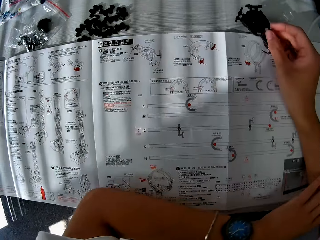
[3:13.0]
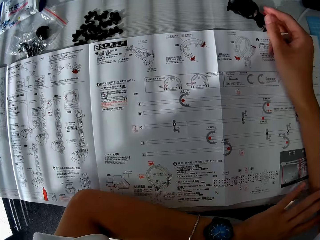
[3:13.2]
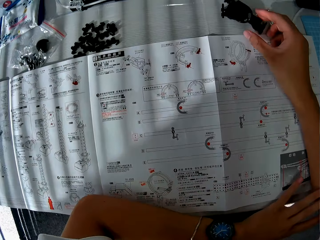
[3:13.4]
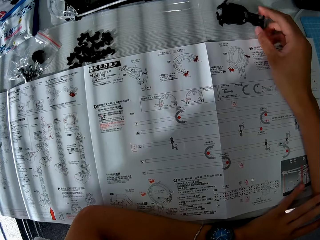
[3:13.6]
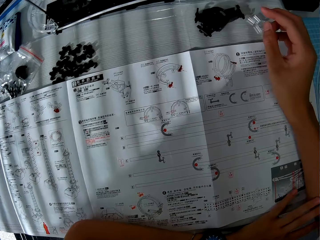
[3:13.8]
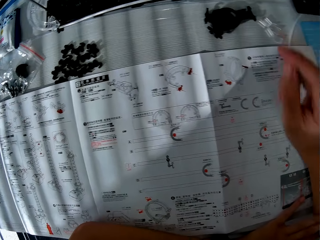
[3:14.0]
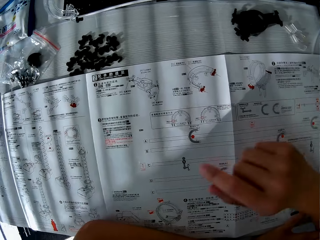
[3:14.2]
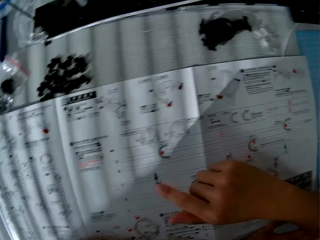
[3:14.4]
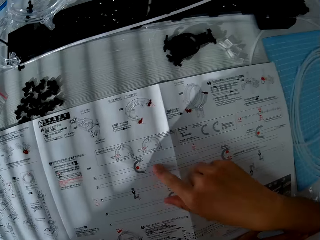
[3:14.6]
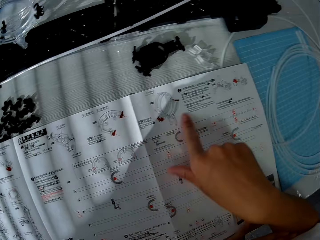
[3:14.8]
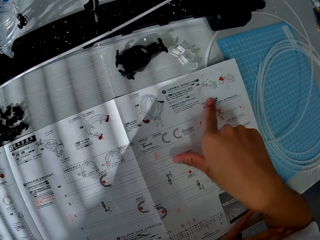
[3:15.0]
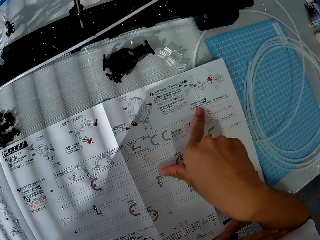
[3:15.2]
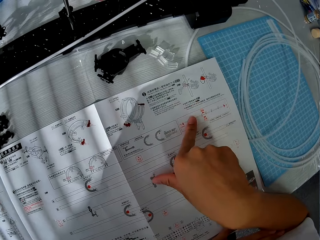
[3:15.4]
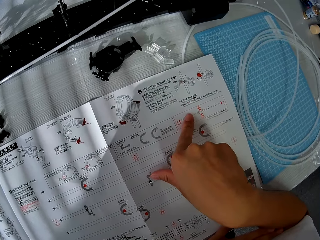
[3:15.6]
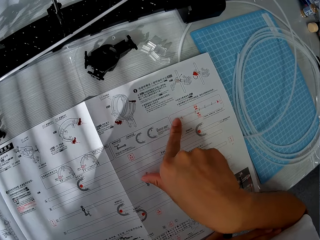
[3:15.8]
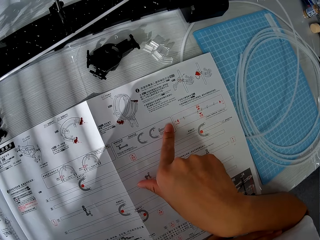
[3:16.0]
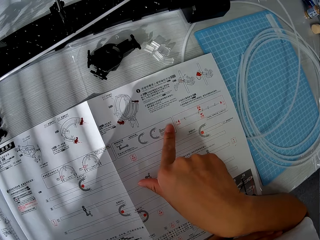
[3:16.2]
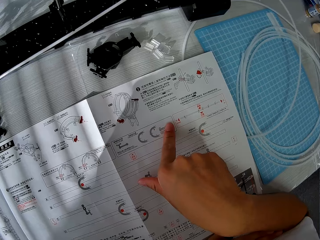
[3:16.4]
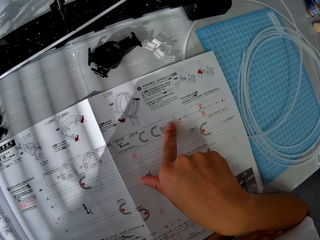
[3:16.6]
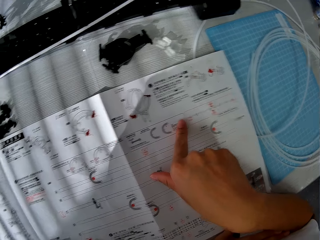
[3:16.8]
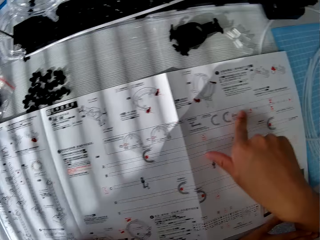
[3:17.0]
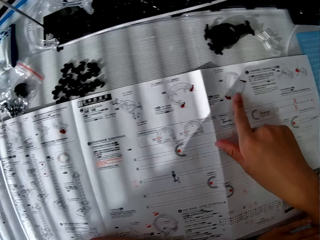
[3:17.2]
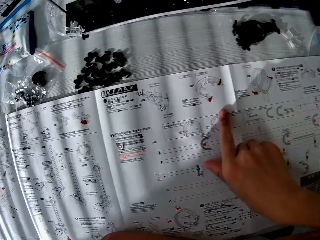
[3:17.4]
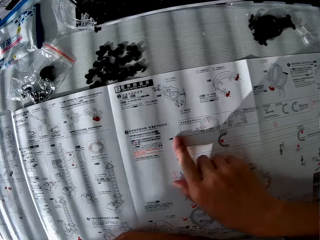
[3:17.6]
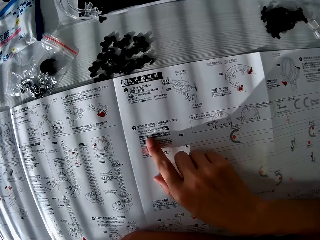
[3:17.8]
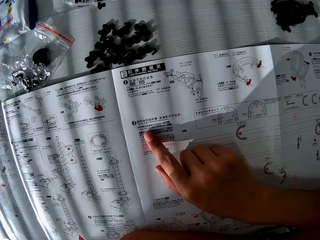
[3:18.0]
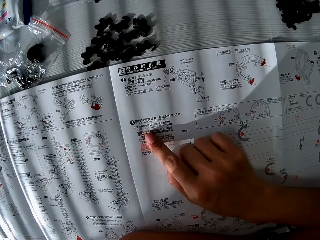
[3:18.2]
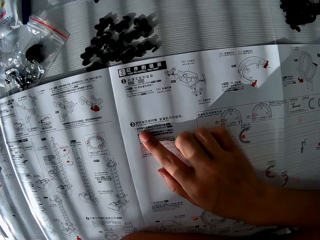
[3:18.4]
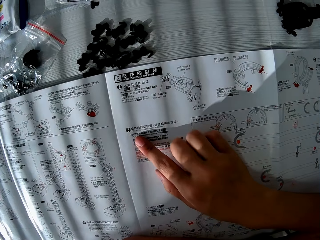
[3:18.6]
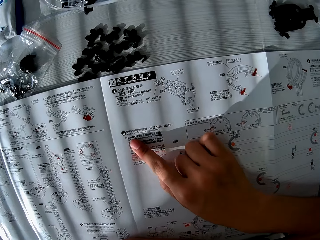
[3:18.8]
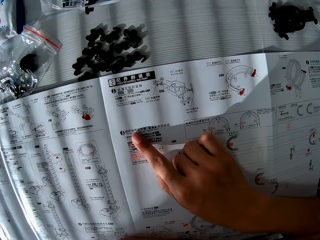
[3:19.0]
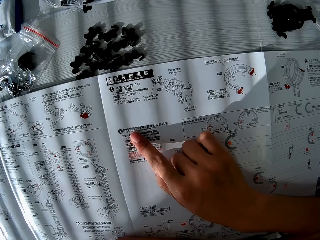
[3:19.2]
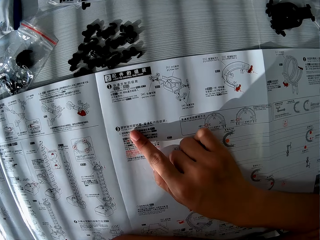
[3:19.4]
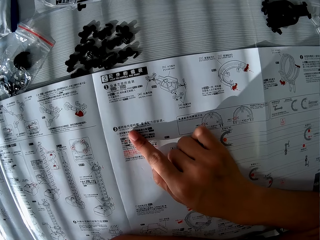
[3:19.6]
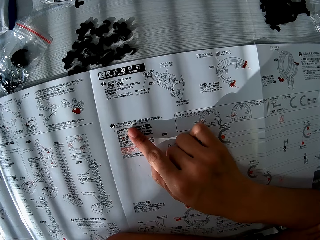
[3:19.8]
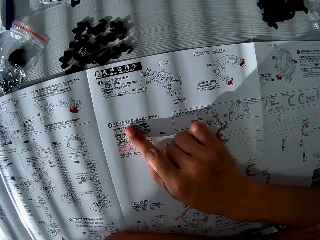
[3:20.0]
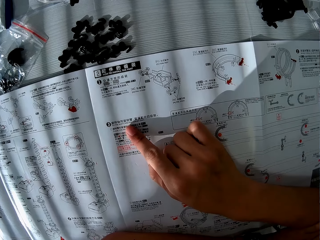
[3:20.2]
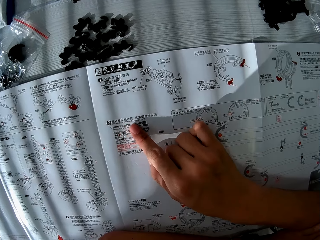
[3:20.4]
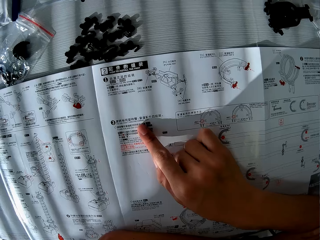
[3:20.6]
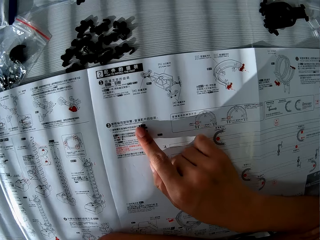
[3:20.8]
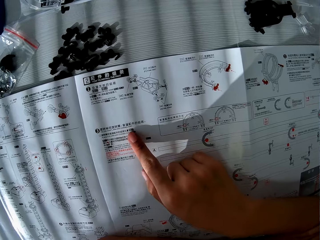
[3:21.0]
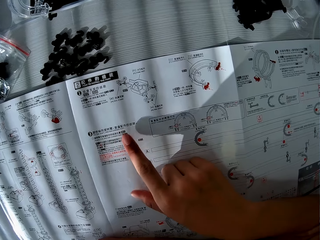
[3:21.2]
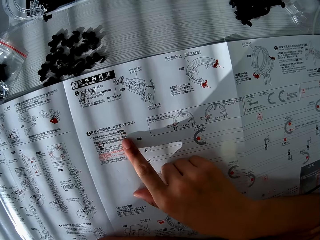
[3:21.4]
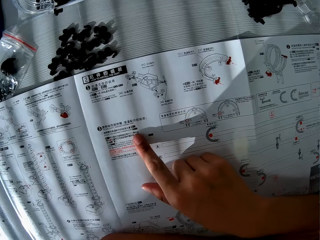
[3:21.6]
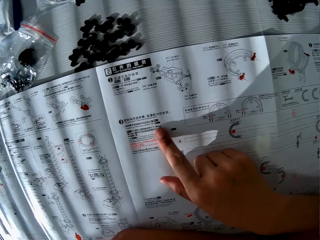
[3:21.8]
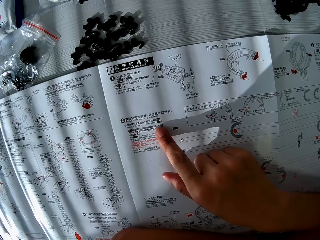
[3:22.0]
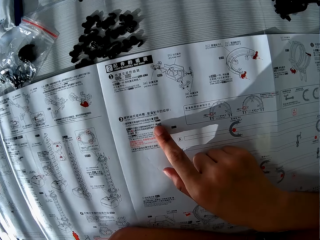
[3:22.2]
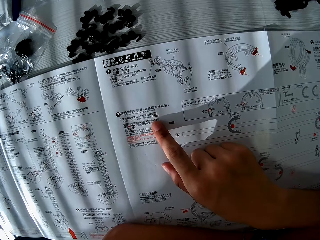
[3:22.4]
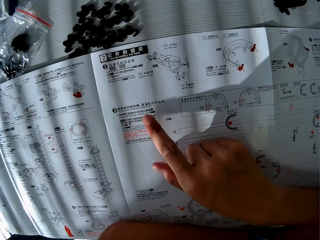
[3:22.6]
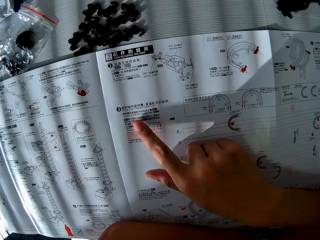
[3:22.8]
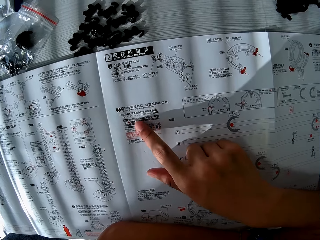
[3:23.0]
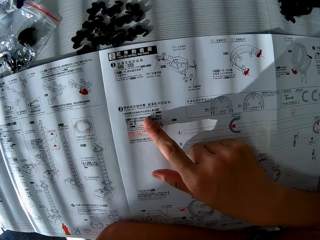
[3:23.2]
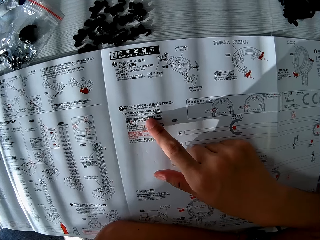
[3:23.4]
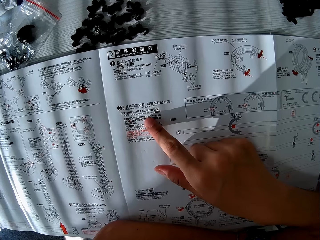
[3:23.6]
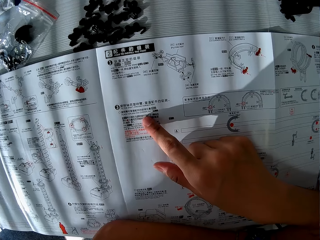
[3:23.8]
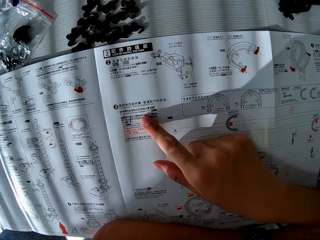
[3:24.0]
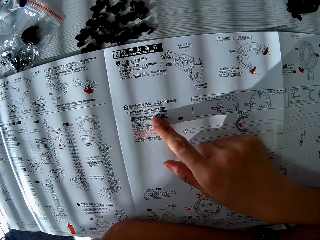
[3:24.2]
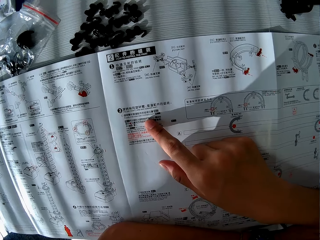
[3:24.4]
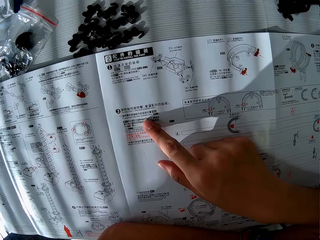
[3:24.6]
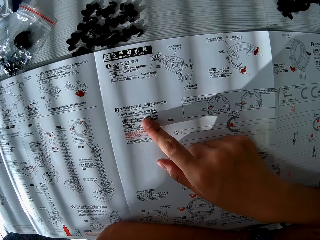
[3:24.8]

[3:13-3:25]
The camera wearer places a spacerail part on a table. He checks the paper manual. He touches a spacerail crafting paper. He moves his hand on the spacerail crafting paper. He moves a camera. He moves the camera again. He moves his fingers. He moves the camera.

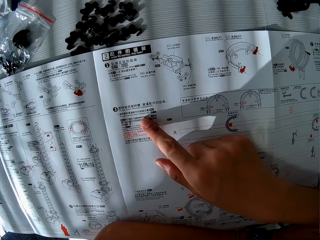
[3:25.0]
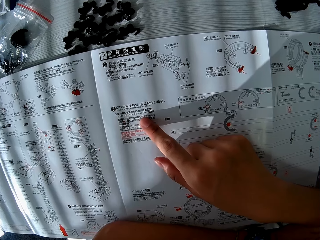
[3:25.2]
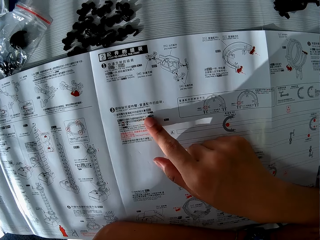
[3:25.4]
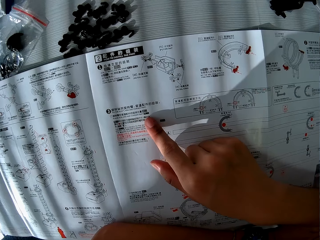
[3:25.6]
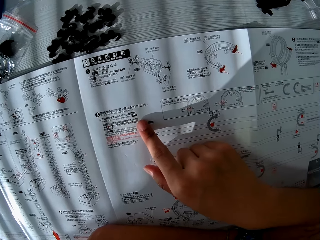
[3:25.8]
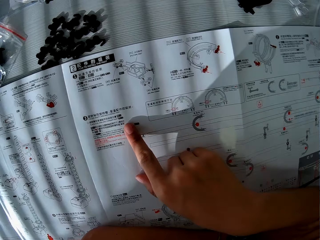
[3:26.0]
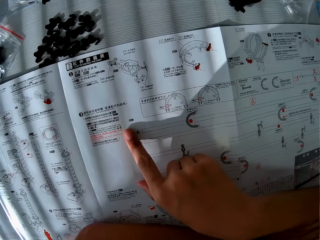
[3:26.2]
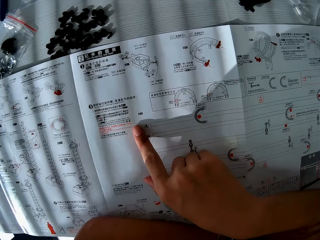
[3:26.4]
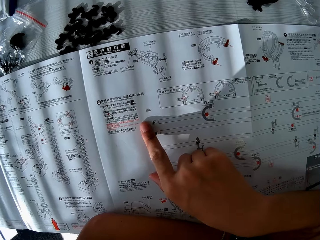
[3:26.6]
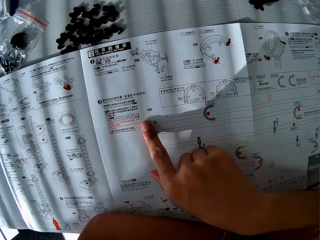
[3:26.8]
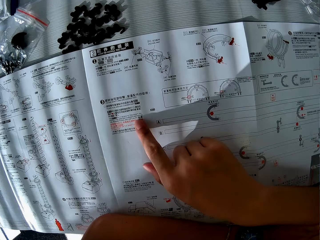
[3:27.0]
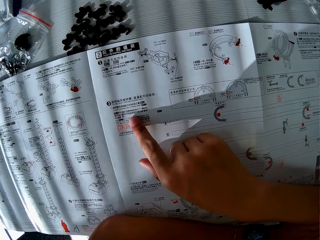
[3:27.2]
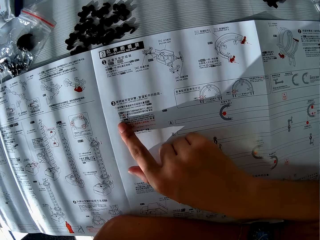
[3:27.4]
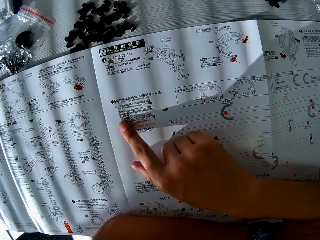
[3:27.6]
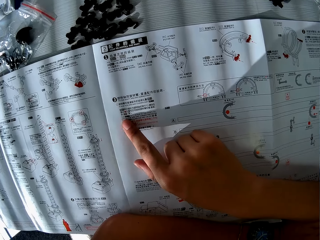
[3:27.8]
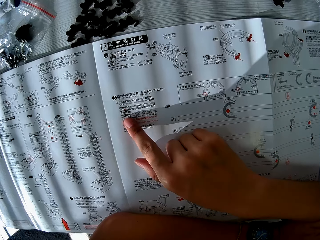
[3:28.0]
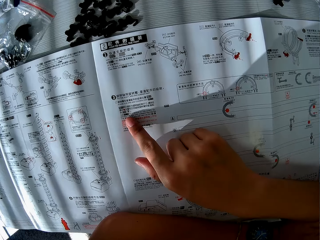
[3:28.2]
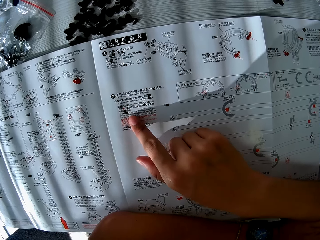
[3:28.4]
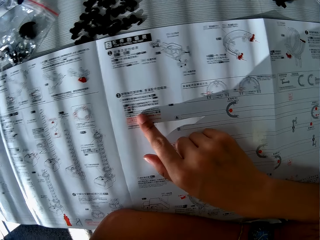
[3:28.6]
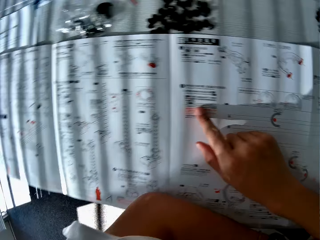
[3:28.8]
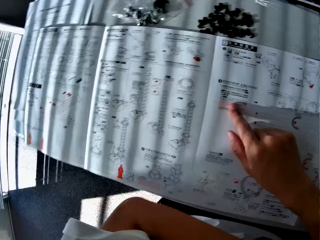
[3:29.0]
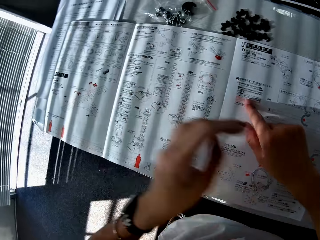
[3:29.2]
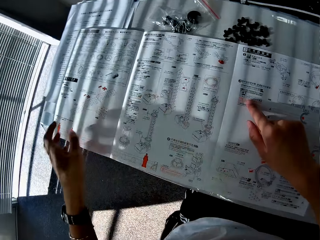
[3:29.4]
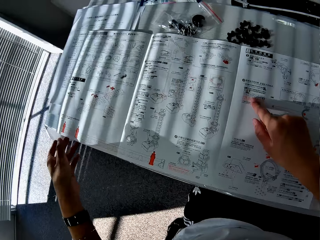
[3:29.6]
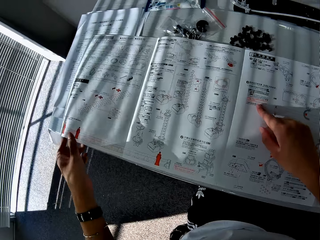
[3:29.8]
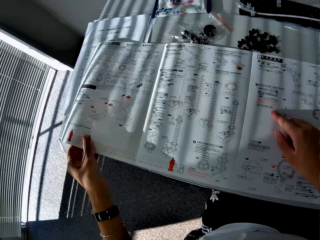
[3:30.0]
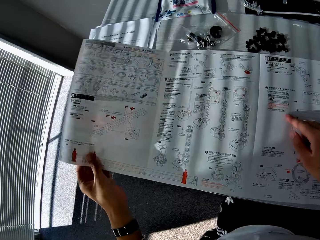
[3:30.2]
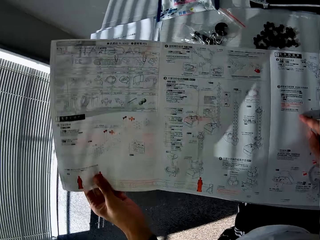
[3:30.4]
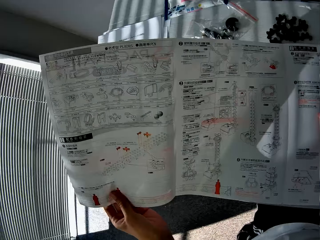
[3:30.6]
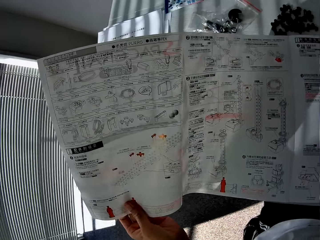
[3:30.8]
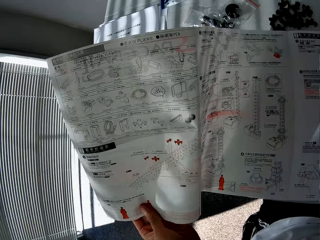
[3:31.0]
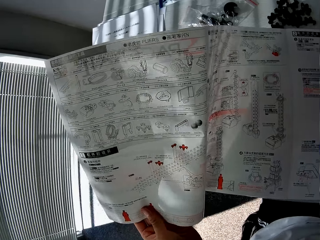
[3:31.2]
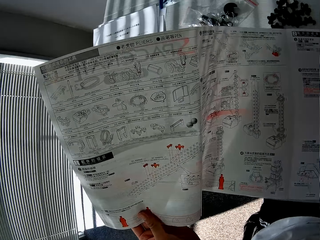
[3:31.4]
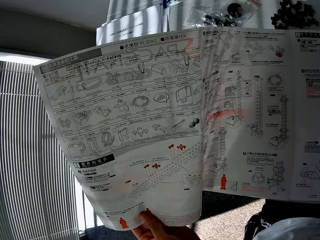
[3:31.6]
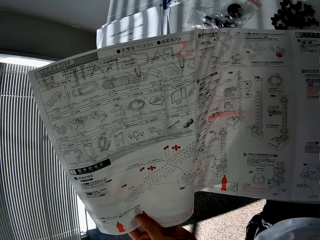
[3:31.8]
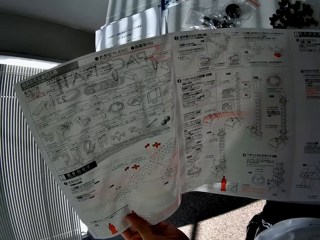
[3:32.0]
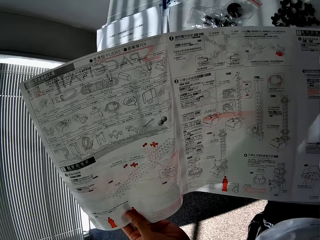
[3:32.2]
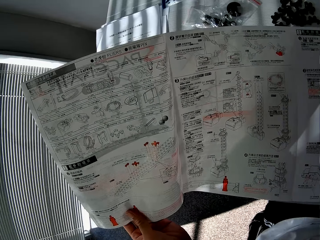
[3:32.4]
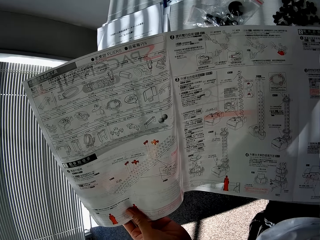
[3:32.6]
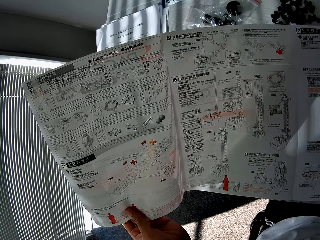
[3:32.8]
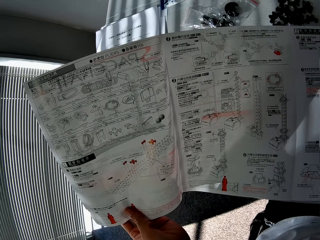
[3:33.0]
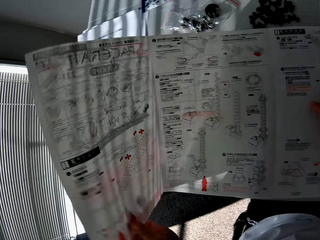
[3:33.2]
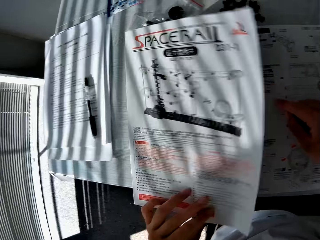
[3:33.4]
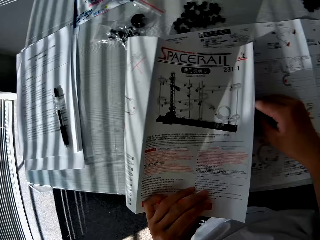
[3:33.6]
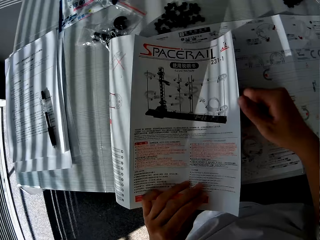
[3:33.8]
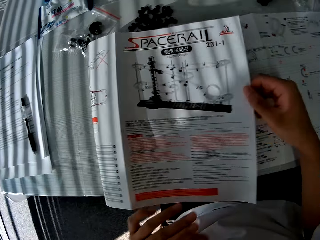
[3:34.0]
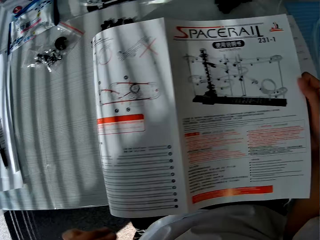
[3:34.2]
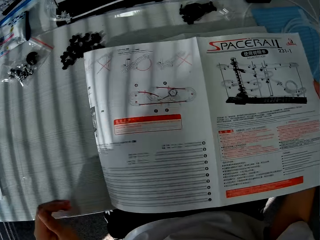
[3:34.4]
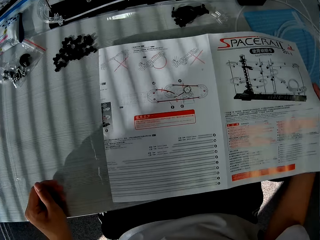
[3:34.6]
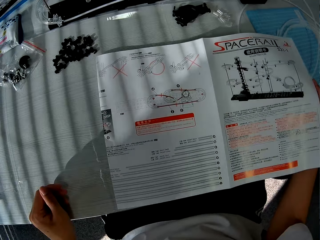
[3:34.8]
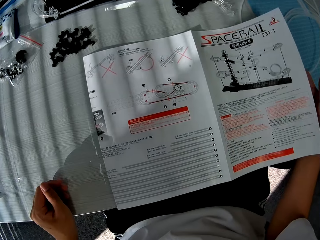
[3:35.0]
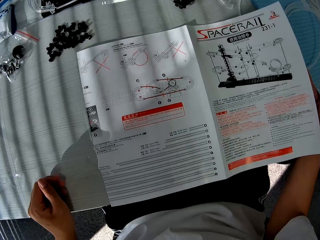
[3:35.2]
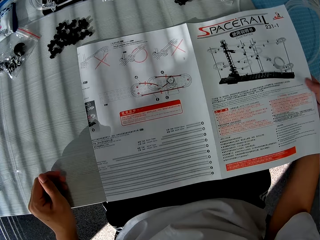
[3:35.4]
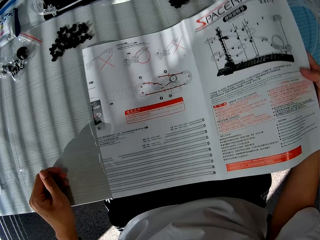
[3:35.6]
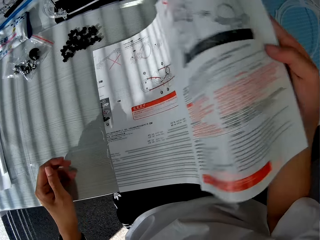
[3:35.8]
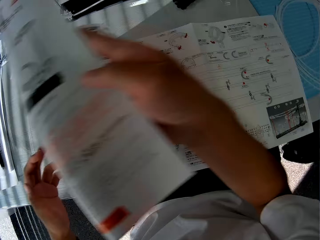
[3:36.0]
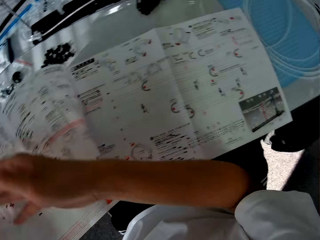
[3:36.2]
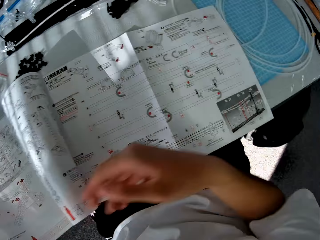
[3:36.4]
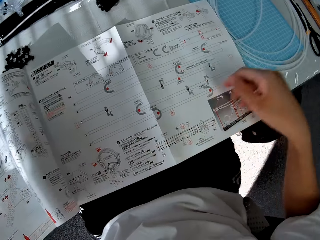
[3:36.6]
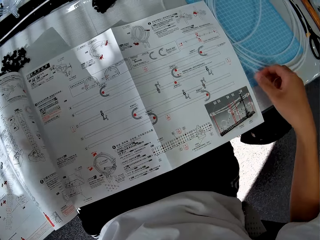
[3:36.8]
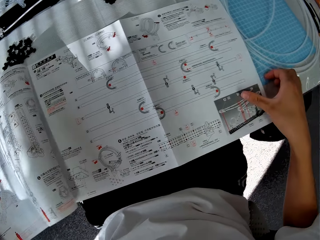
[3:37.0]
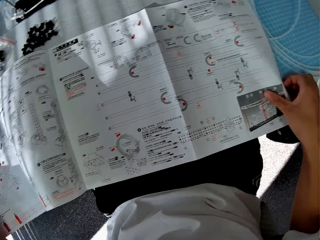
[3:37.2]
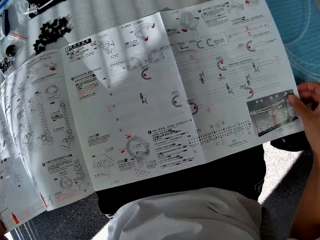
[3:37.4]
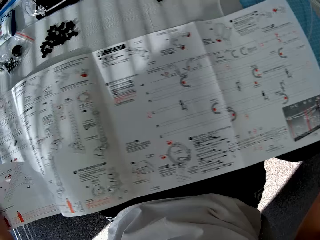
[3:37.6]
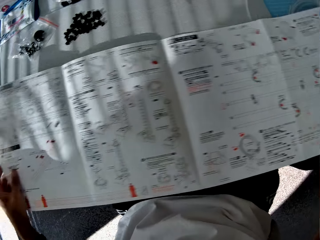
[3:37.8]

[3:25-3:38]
The camera wearer moves his fingers. He moves a camera. He lifts a spacerail crafting paper, moves the spacerail crafting paper, turns the spacerail crafting paper, folds the spacerail crafting paper, holds the spacerail crafting paper, turns the spacerail crafting paper, and holds the spacerail crafting paper.
